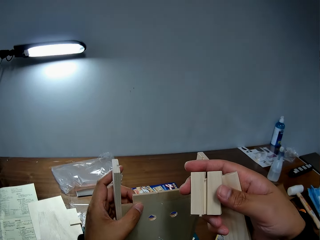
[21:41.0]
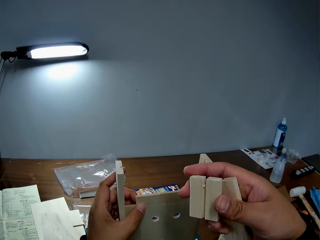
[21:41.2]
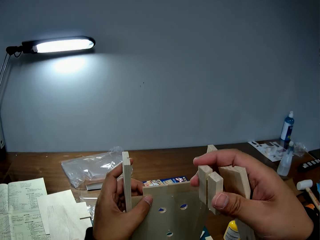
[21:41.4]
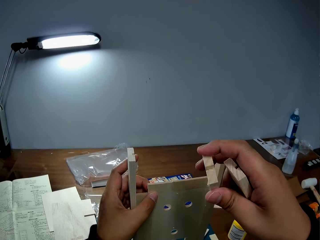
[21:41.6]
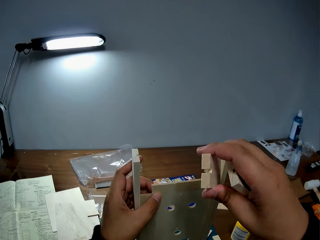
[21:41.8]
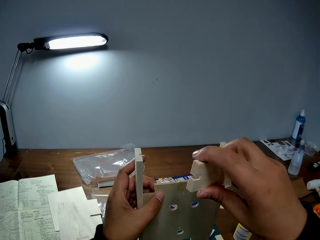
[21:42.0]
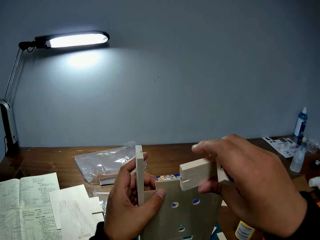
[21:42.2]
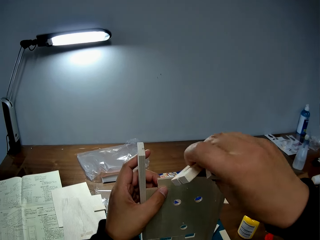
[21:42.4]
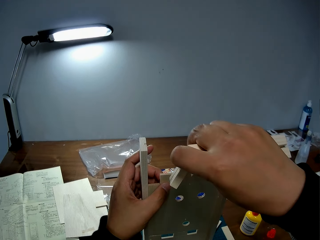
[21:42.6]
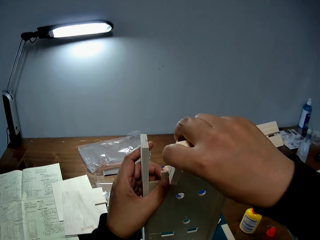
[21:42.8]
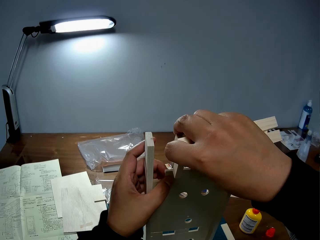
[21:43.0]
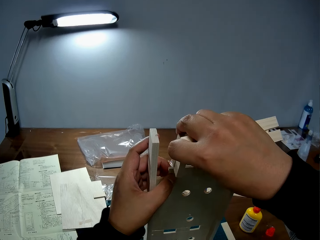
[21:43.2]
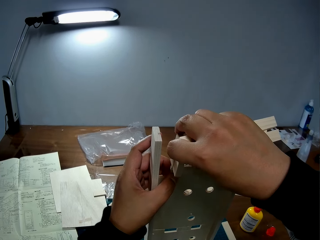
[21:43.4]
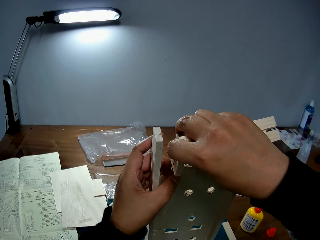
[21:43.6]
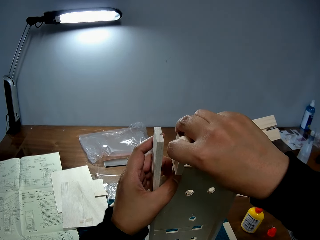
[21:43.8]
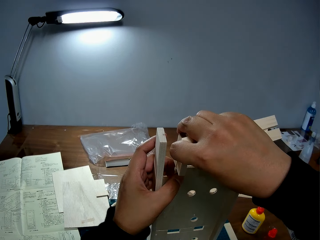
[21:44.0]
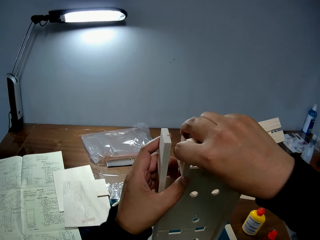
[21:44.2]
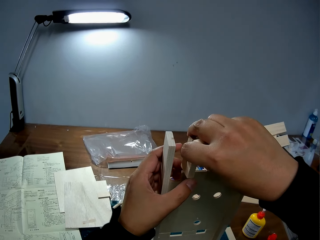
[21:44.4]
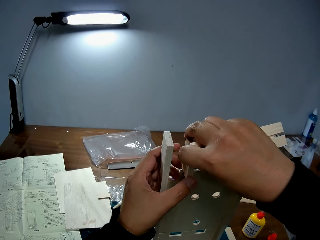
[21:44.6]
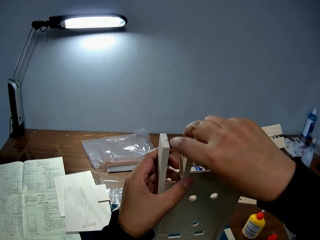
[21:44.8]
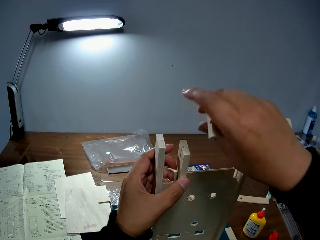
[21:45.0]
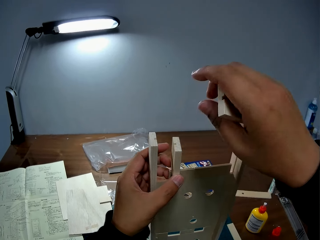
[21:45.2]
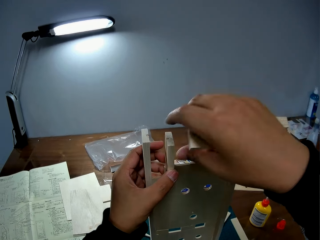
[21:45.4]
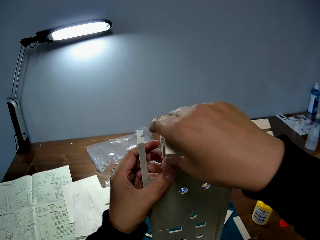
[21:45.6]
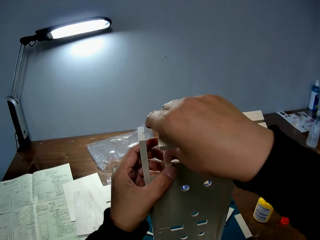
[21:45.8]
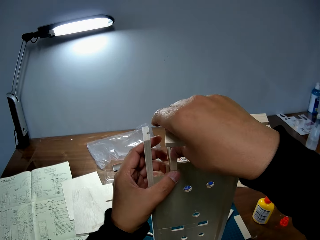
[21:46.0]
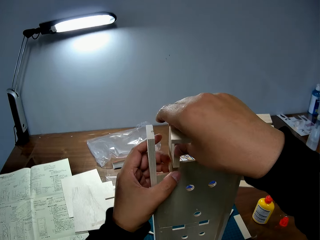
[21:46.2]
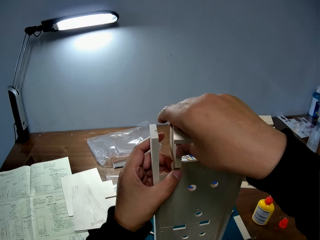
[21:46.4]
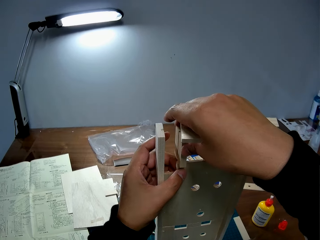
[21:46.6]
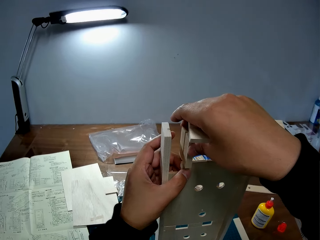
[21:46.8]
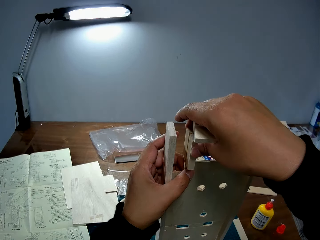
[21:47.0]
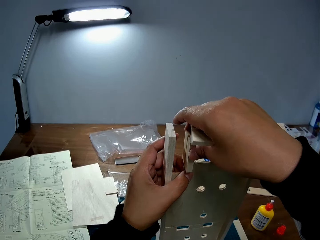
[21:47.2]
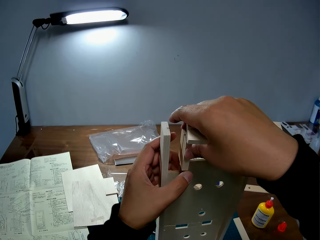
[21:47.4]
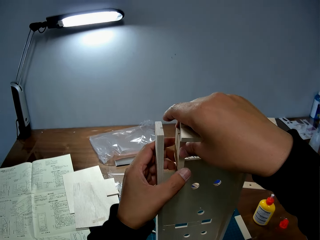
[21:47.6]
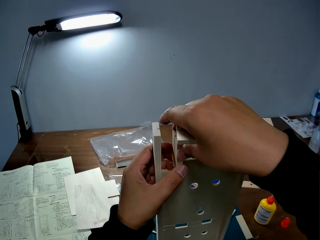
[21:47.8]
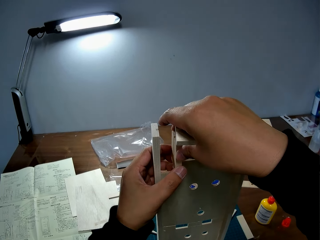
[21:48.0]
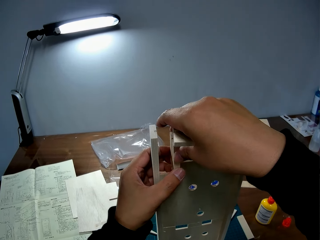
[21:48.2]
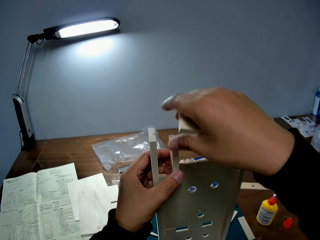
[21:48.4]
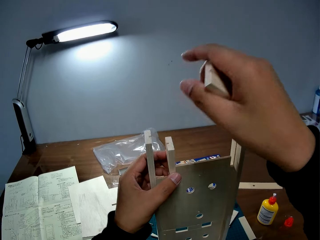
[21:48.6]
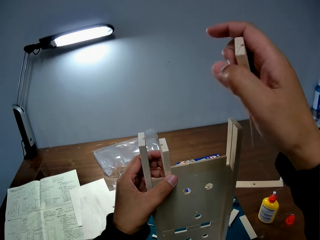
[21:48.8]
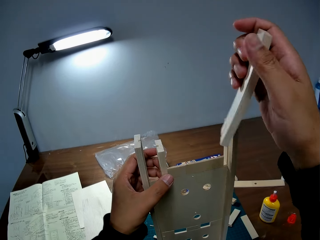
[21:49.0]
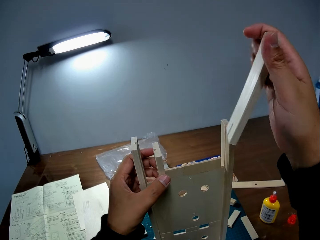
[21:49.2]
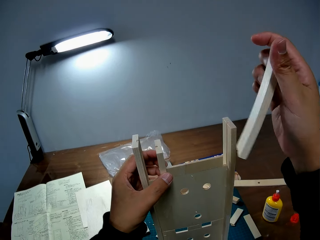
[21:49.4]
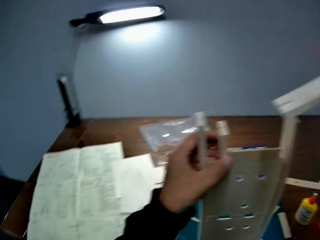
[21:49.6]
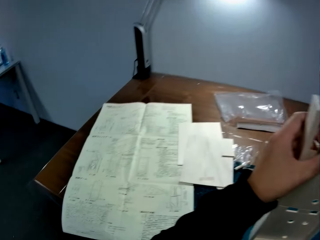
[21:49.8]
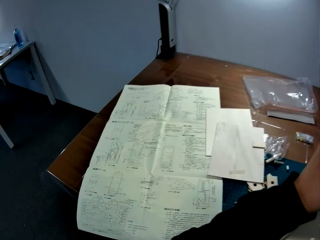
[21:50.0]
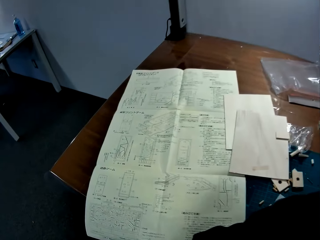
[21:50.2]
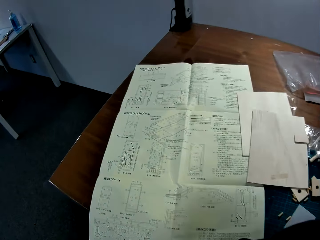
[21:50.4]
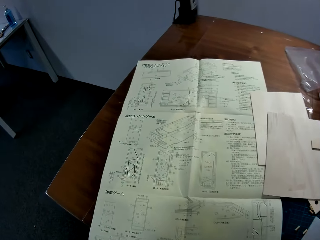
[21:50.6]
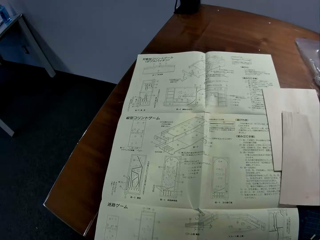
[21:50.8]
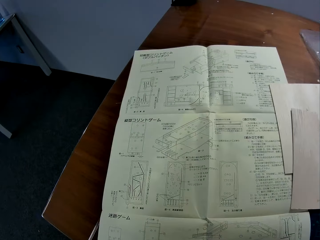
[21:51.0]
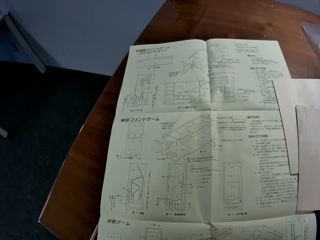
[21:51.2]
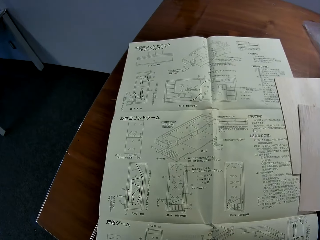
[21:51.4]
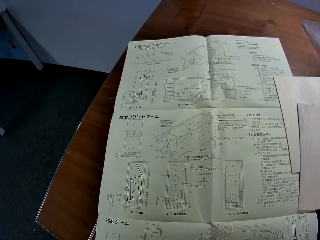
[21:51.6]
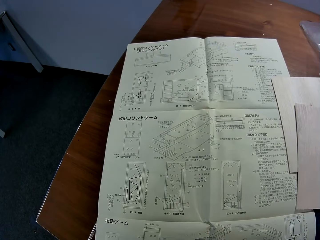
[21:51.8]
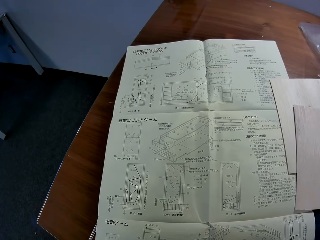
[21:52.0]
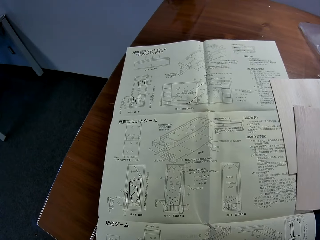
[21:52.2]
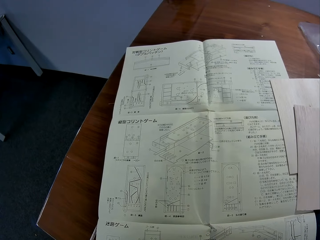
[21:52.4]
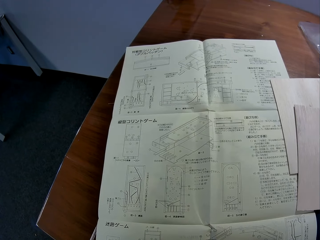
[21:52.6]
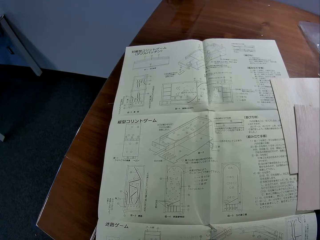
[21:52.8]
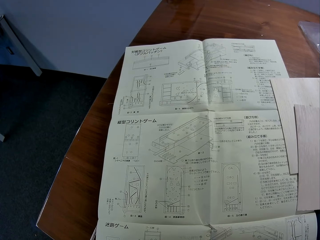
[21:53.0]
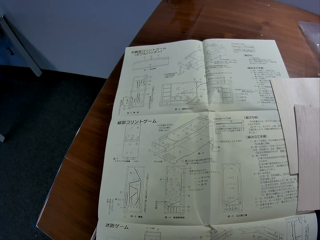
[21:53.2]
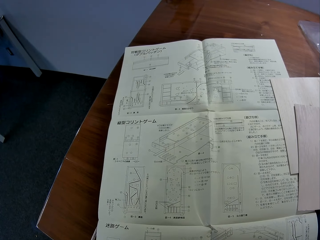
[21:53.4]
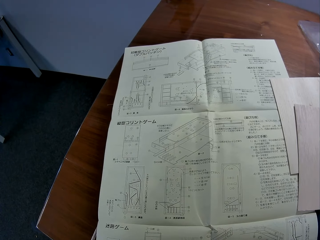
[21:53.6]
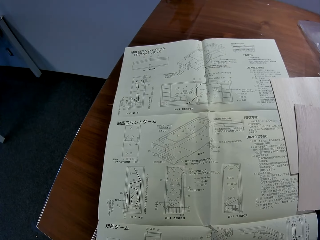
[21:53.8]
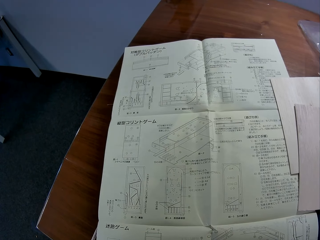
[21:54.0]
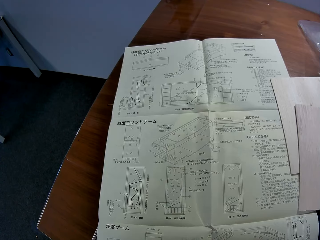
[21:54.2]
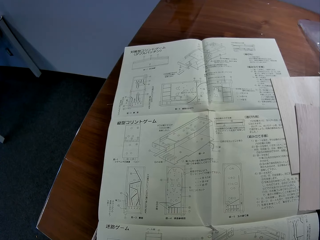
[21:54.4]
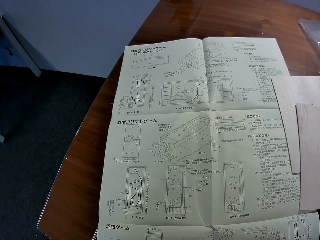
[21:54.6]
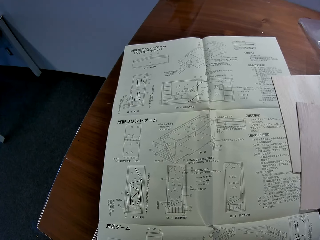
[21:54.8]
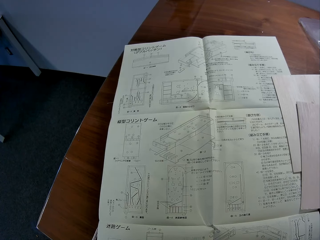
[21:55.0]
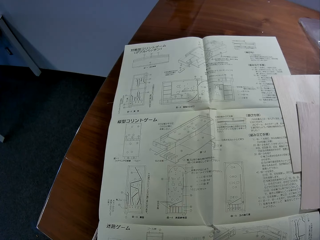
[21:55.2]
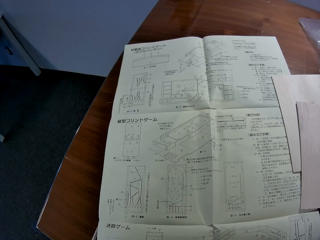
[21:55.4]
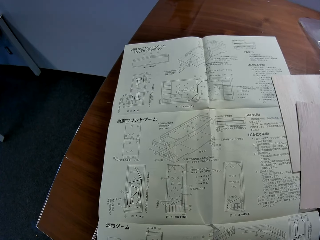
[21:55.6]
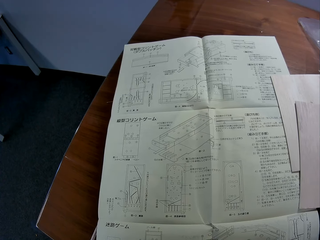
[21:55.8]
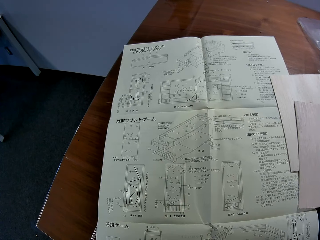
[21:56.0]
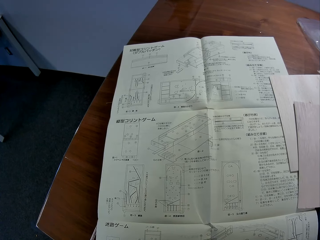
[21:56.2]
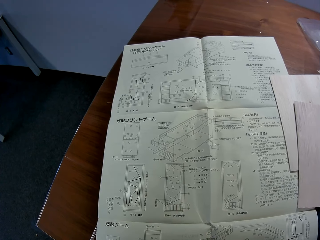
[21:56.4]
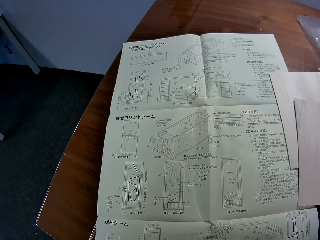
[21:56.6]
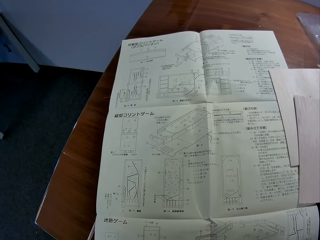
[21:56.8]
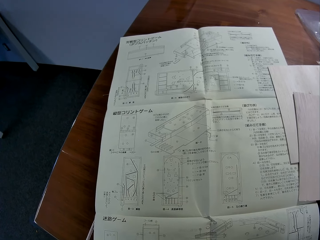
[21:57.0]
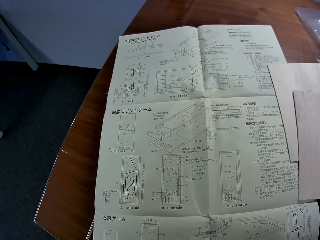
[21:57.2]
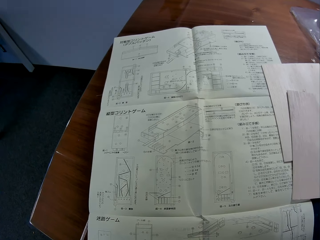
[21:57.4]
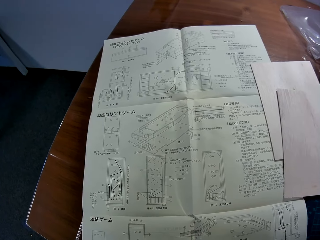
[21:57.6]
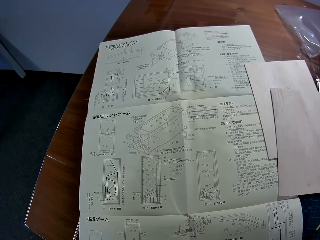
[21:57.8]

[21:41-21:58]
The camera wearer attaches the piece of wood in his right hand to the wooden mechanical model. He holds the piece of wood to the wooden mechanical model with his left hand. He stares at the blueprint on the table.

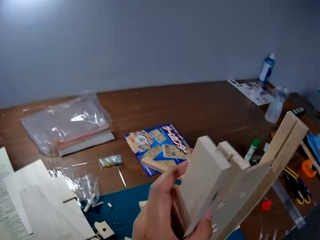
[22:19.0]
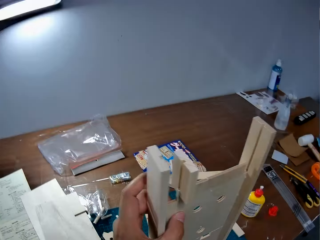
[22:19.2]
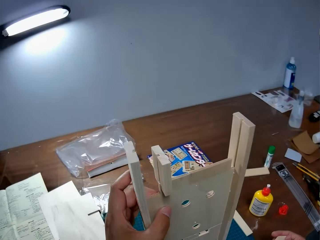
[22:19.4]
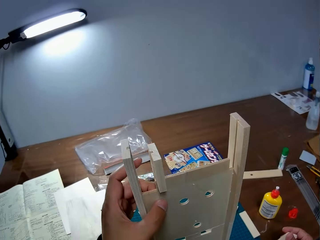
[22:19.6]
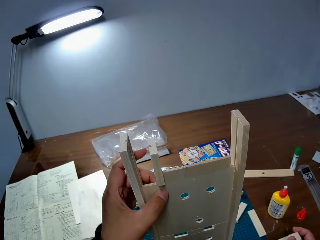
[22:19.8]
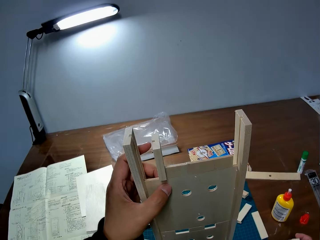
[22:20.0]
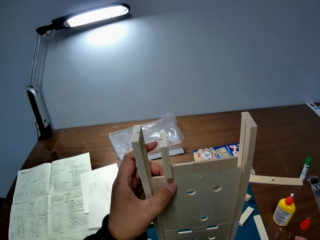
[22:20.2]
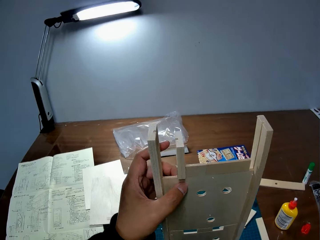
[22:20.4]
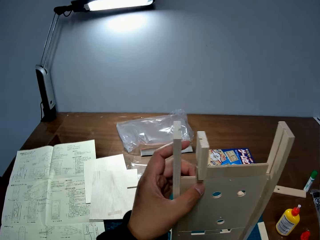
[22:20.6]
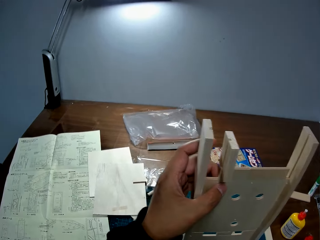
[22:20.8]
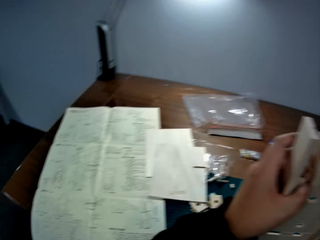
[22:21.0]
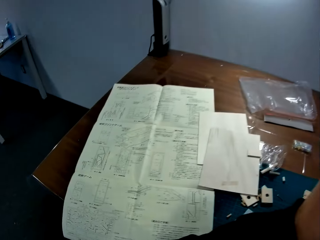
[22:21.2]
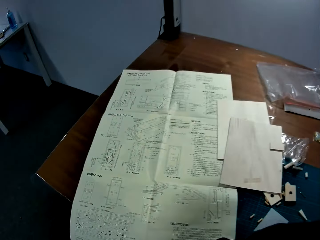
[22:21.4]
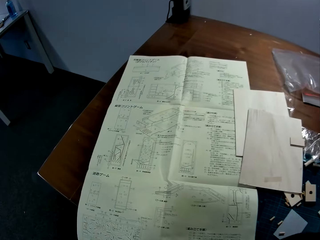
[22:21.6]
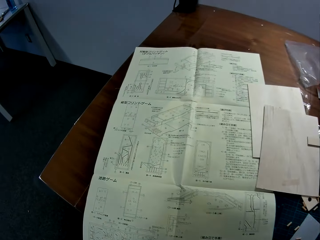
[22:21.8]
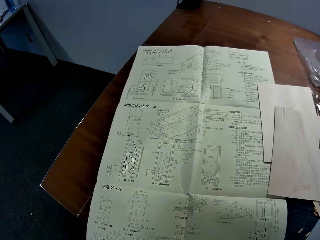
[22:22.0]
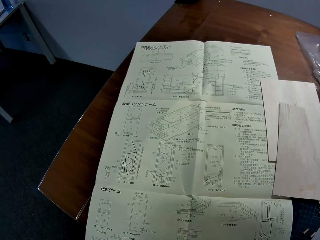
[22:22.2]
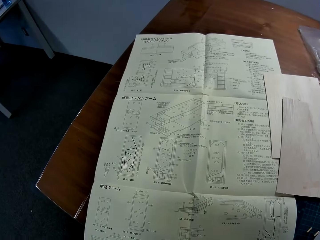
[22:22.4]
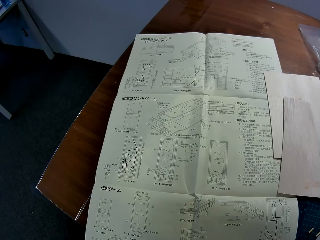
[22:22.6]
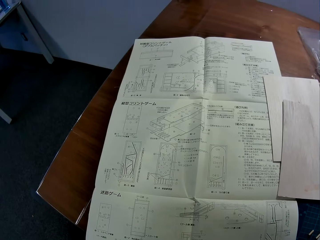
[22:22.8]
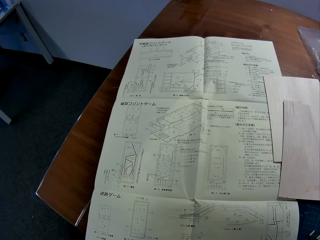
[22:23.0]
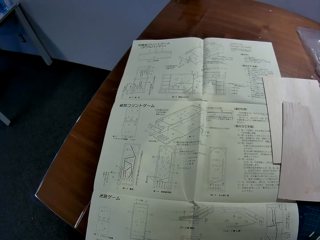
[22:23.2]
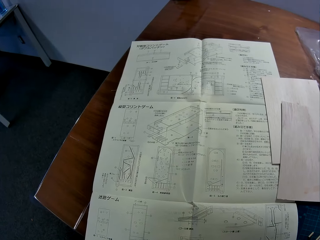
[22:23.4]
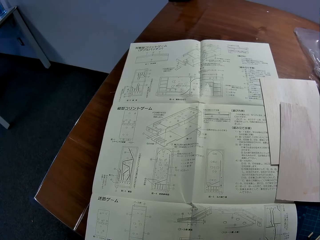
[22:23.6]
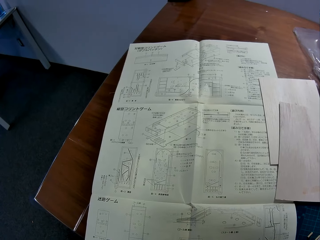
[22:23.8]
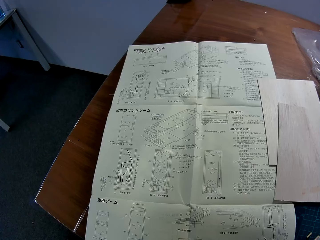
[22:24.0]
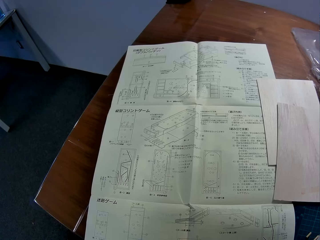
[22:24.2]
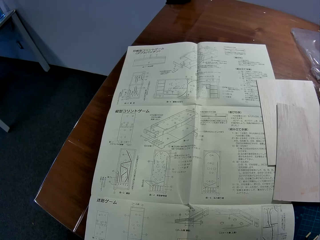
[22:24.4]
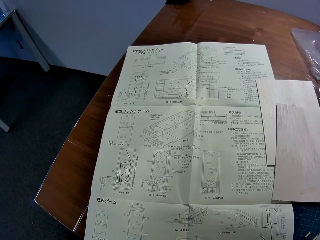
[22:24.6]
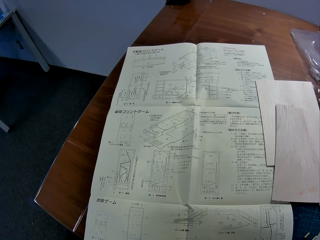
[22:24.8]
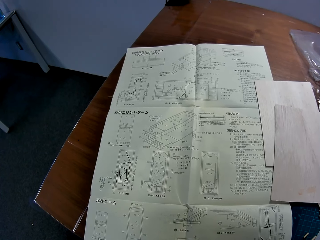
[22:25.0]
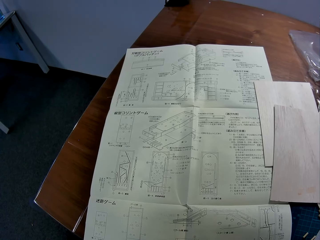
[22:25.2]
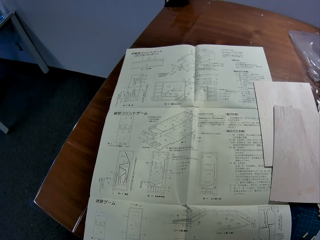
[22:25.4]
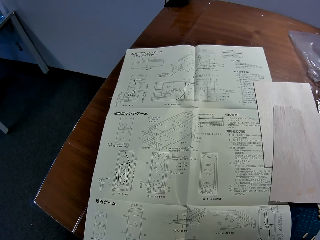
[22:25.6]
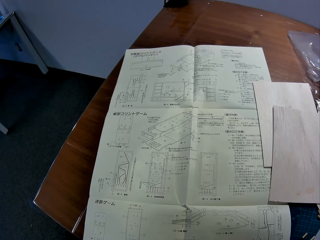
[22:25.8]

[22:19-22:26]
The camera wearer holds the wooden mechanical model with his left hand. He stares at the blueprint on the table.
